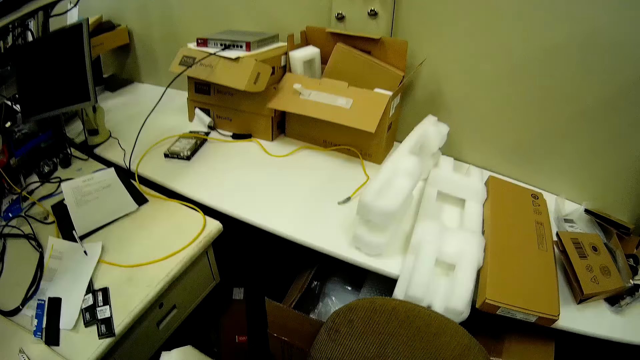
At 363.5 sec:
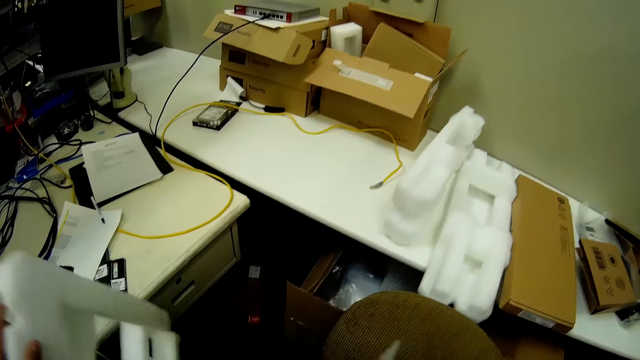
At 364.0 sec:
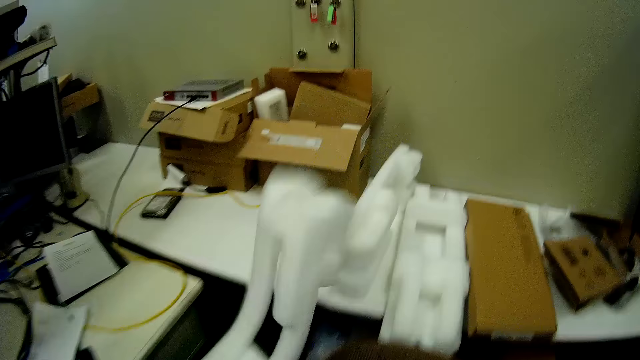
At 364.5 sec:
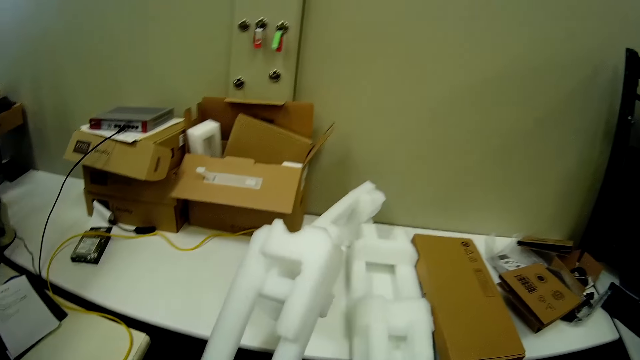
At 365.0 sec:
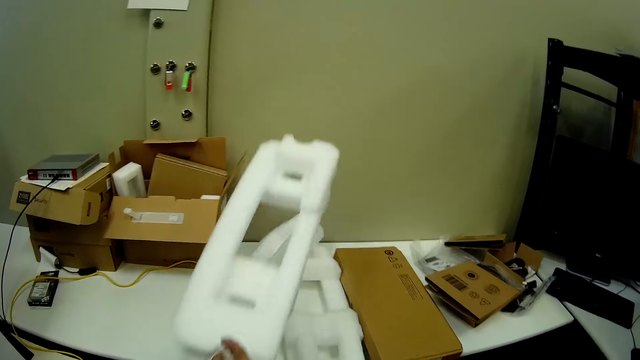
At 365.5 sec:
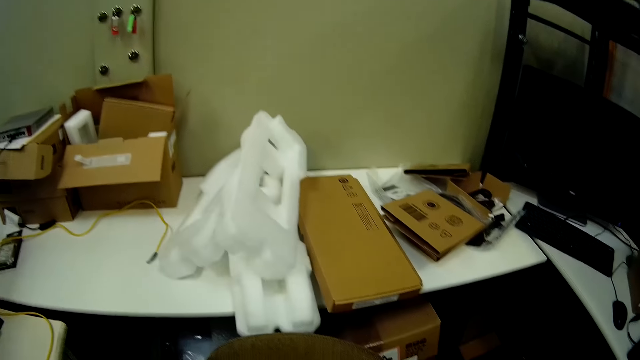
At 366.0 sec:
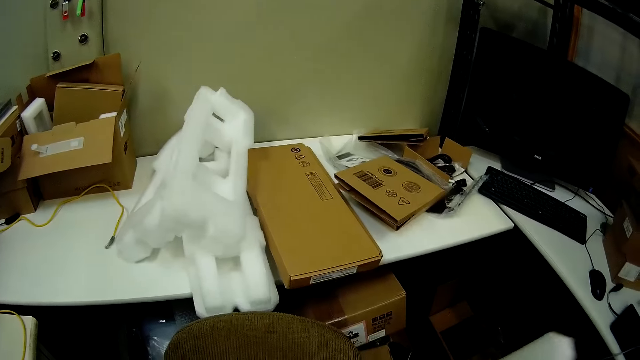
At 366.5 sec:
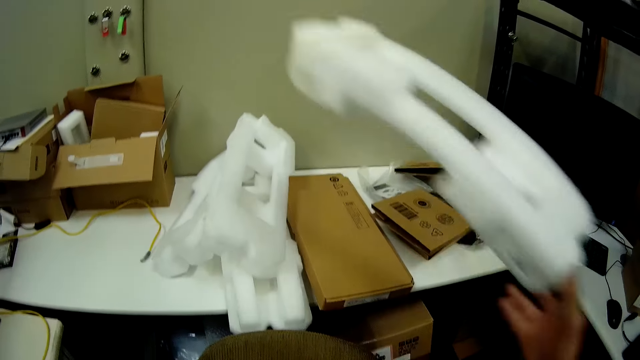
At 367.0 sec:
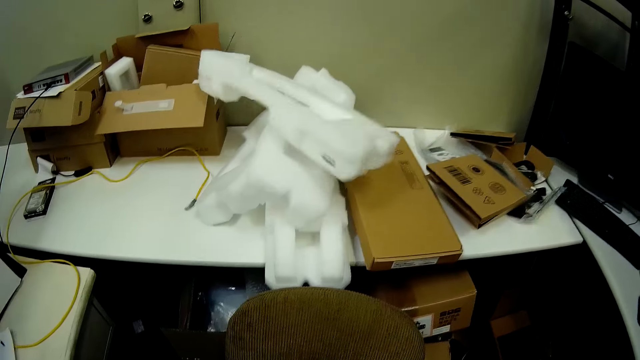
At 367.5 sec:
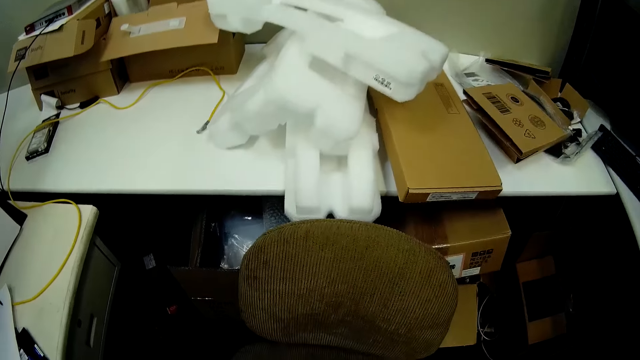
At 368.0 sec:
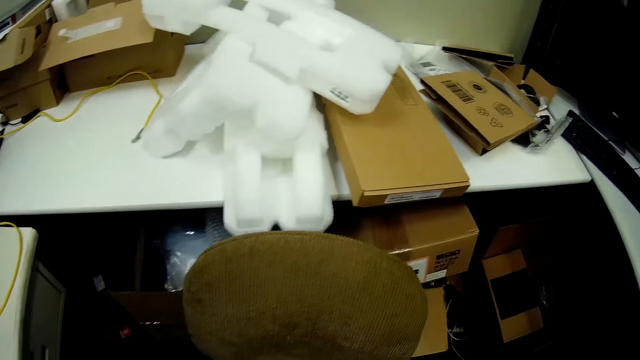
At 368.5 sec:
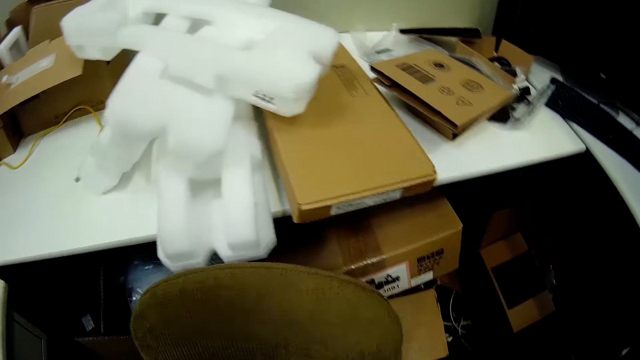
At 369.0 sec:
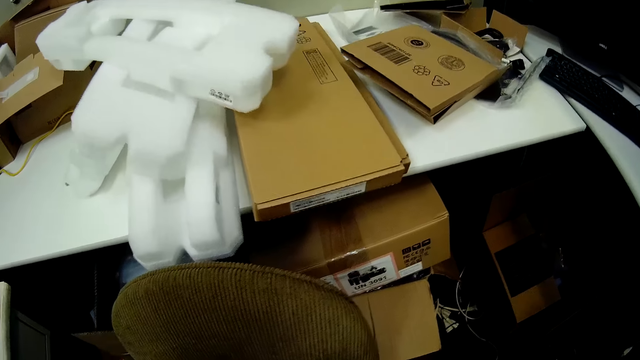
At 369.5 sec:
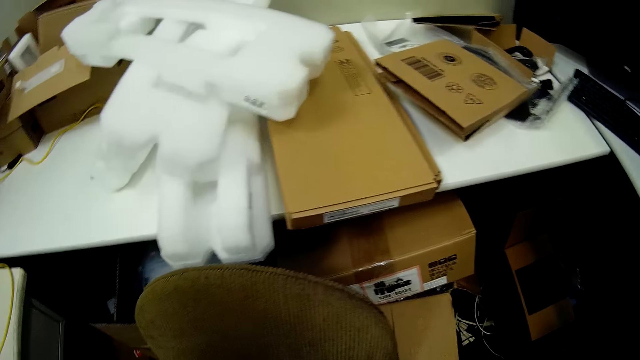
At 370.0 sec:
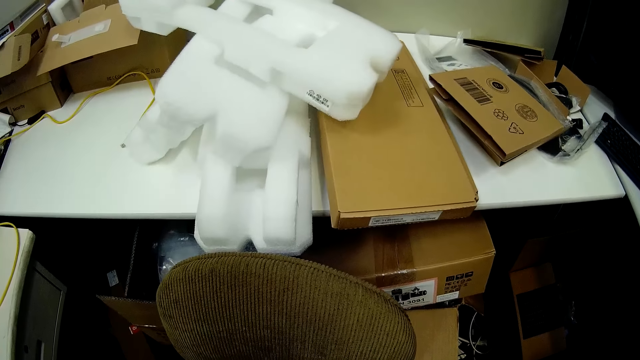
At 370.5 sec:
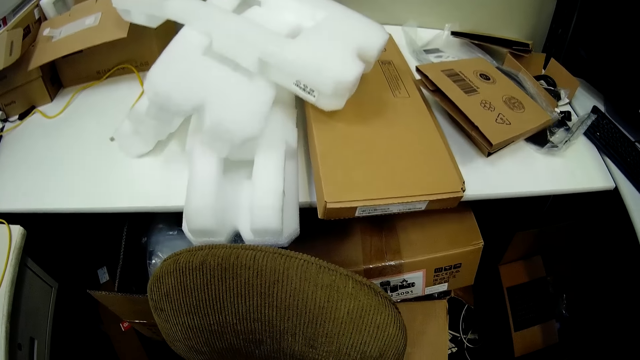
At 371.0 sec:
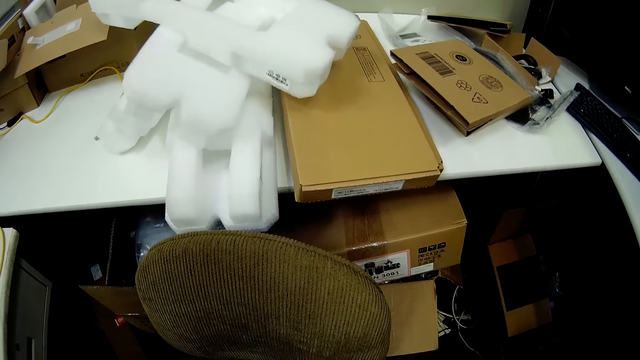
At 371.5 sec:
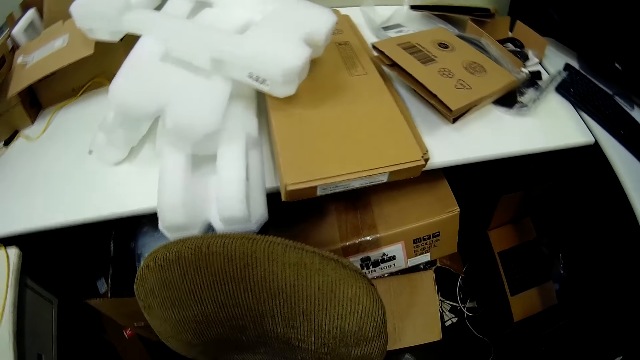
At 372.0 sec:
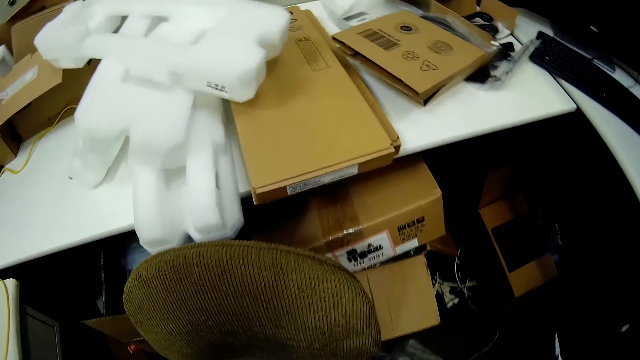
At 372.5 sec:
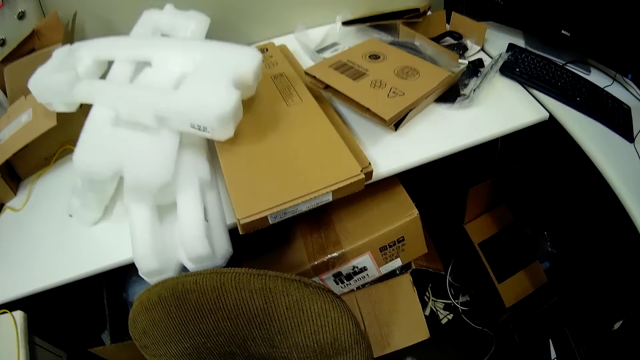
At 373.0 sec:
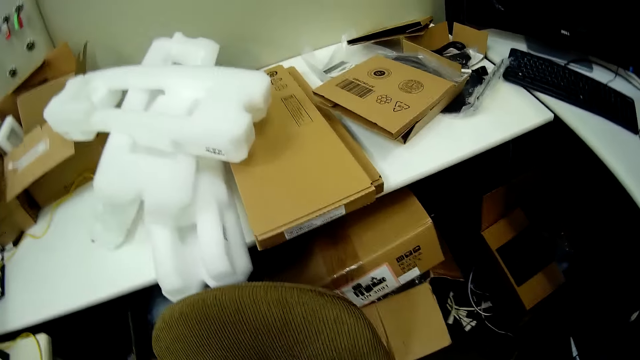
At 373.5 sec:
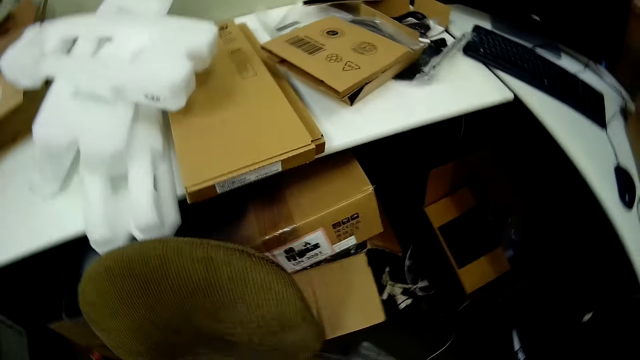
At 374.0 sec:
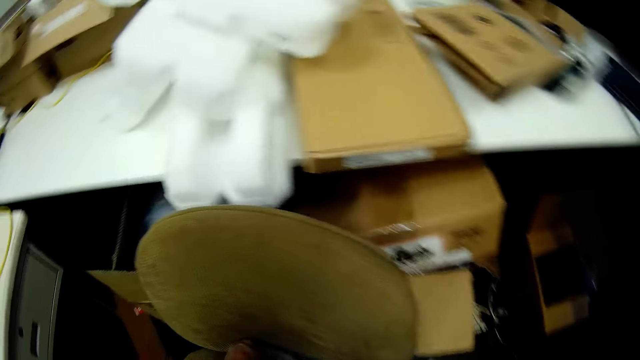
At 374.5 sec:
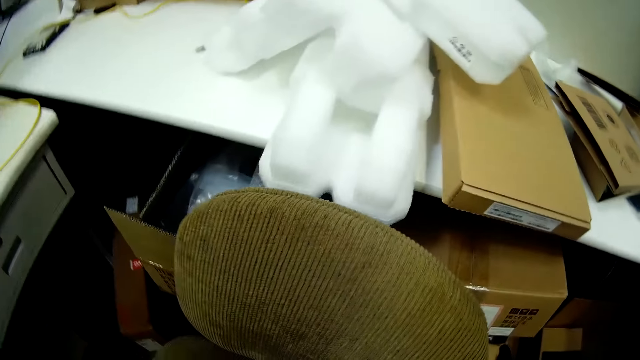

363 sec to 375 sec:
The camera wearer puts the white cushioning foam on the table. They drop the white cushioning foam on the table.

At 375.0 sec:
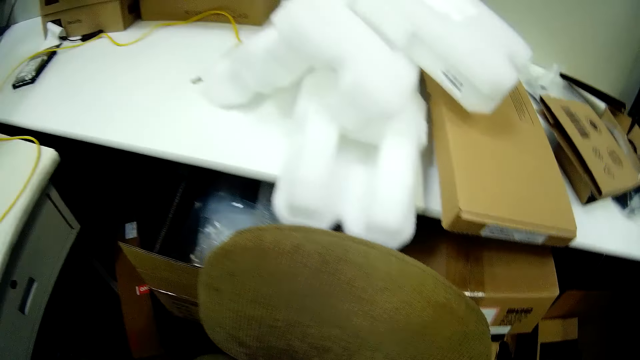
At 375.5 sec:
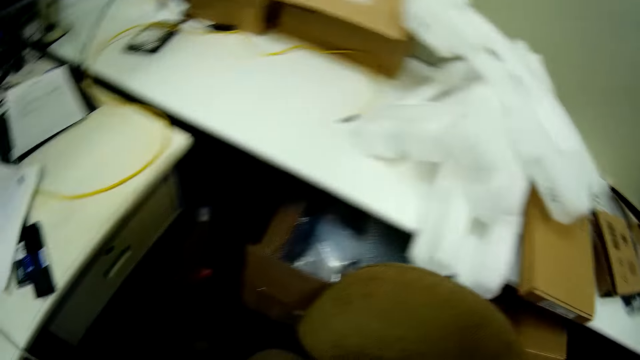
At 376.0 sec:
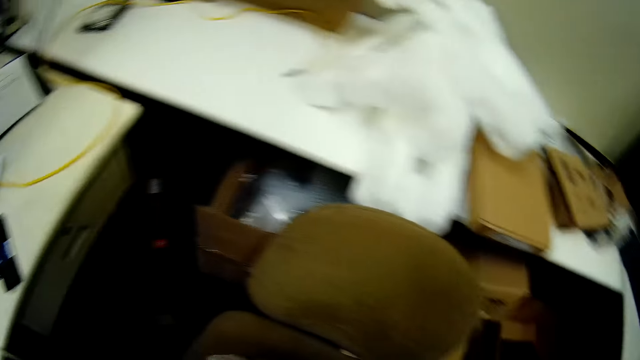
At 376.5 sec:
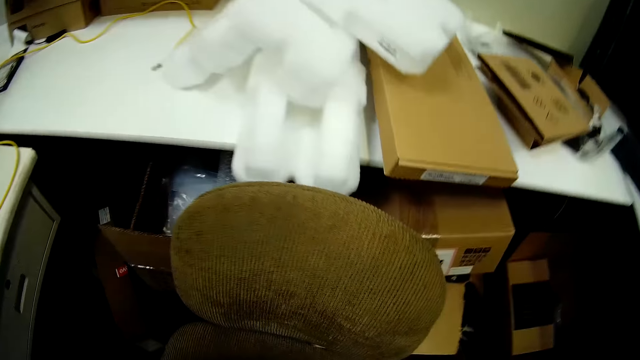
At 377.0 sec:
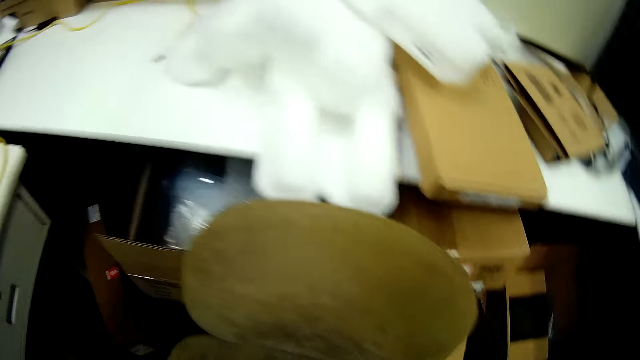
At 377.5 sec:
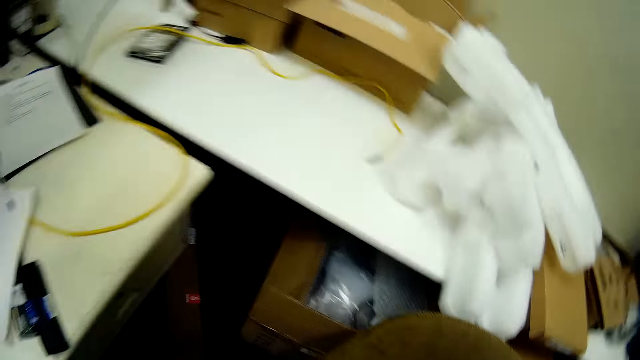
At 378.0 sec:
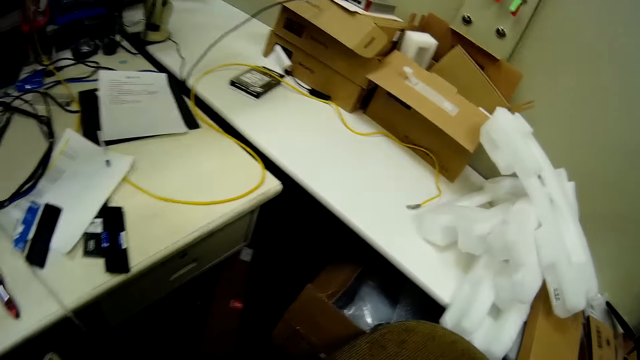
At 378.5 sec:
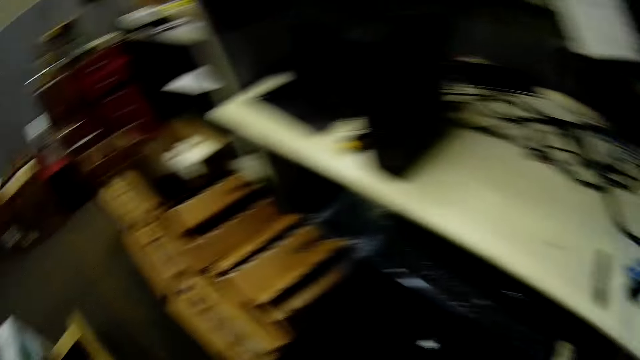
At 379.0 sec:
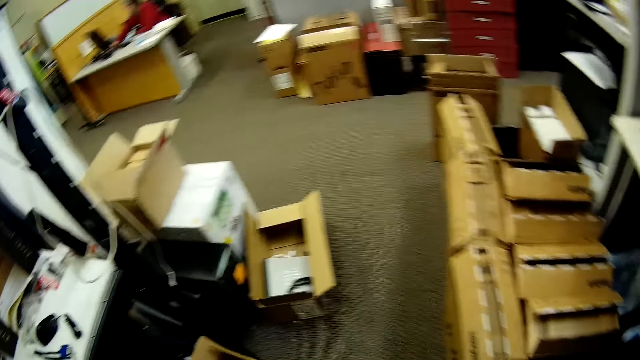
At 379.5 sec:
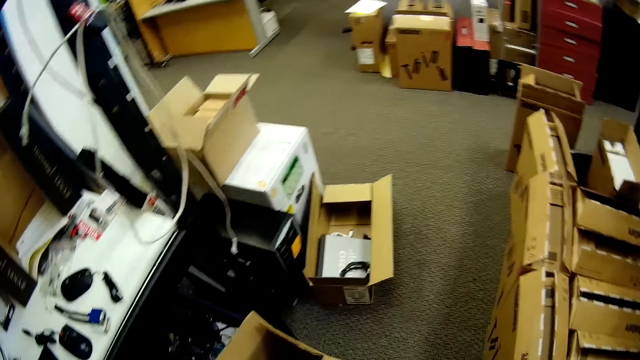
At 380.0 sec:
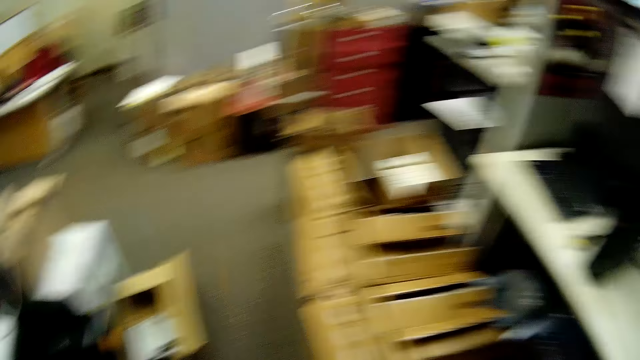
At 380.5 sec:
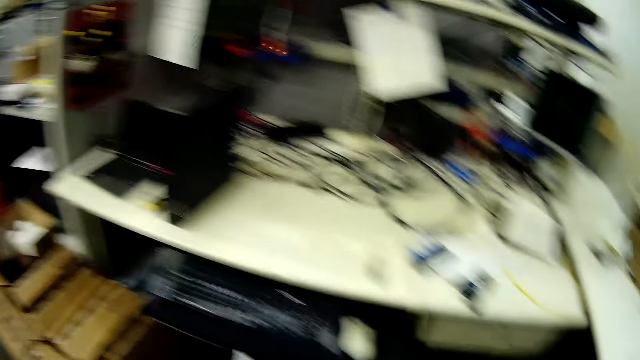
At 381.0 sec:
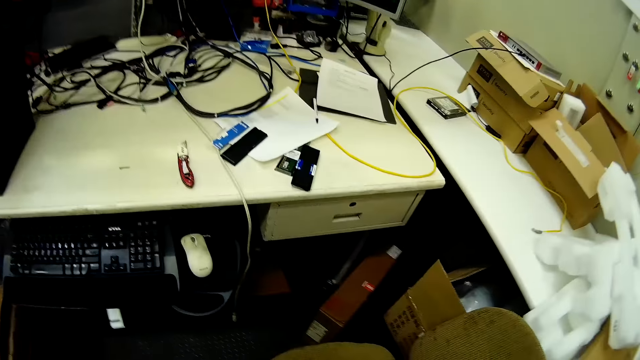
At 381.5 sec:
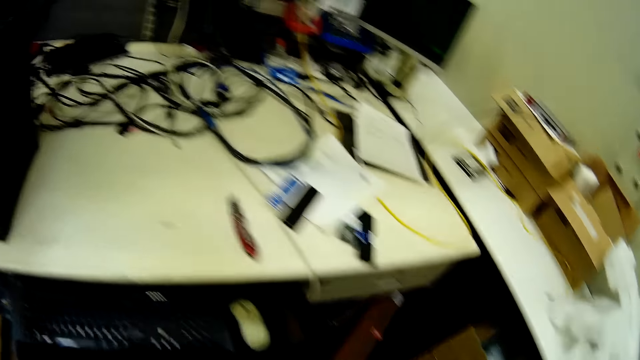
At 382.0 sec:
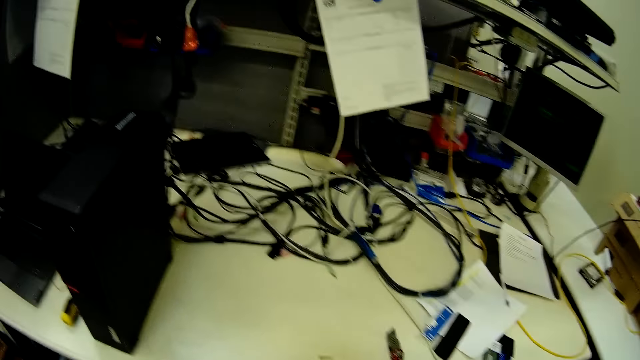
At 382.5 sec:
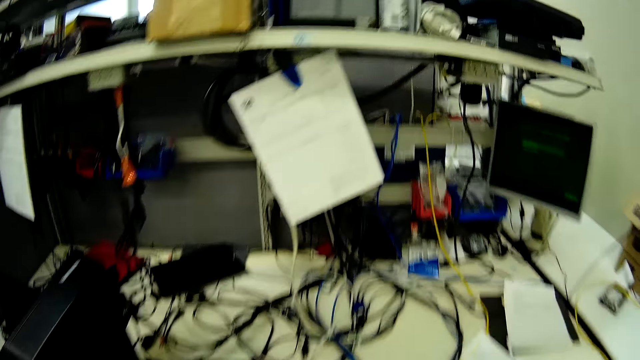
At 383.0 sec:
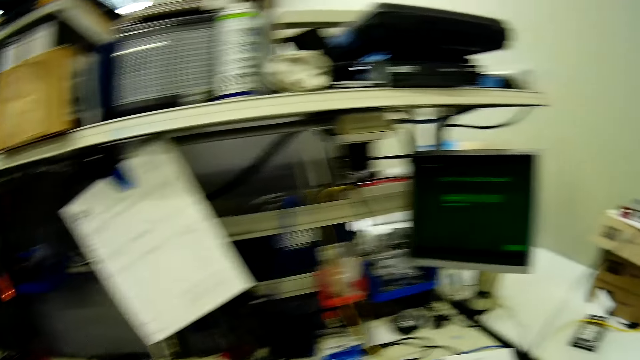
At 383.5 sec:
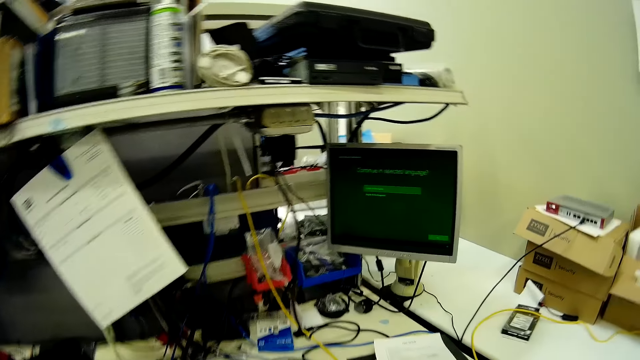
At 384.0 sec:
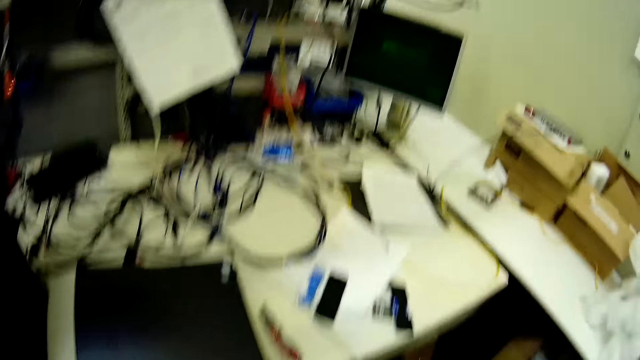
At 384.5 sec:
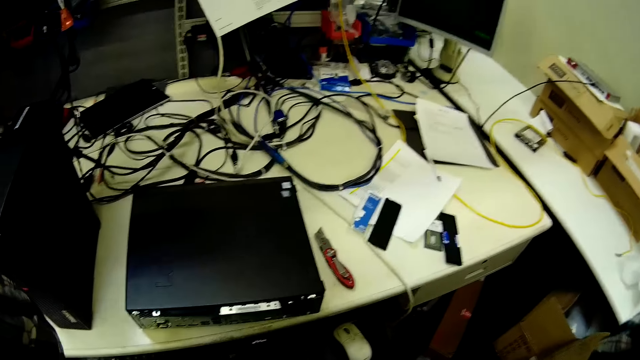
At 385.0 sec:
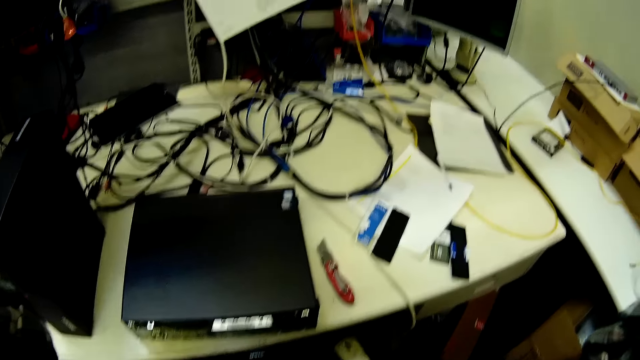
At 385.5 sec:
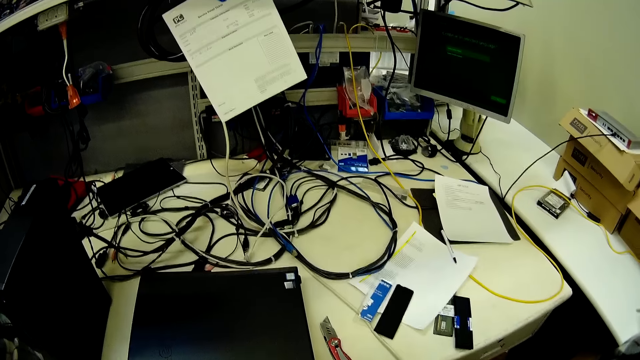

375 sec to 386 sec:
The camera wearer turns the head. They walk in the room. They move the hand.
